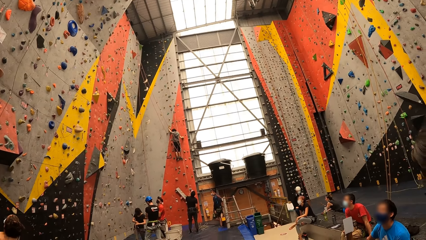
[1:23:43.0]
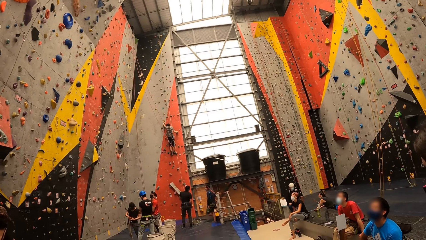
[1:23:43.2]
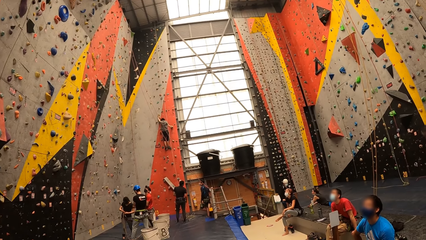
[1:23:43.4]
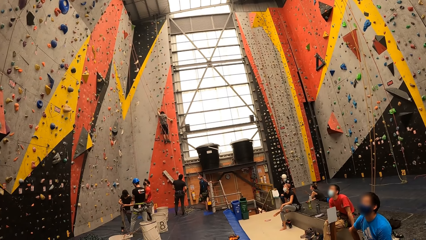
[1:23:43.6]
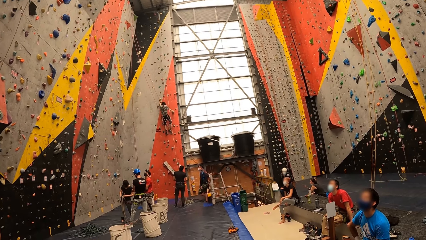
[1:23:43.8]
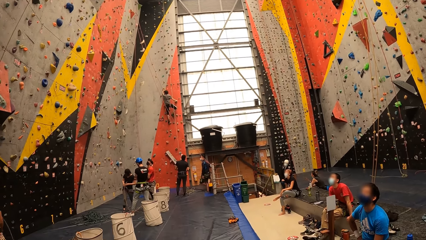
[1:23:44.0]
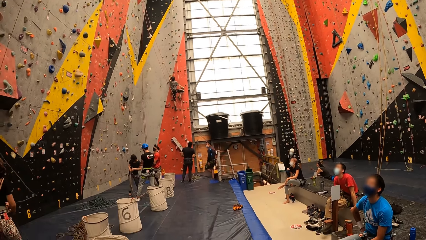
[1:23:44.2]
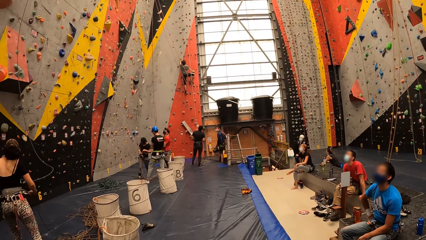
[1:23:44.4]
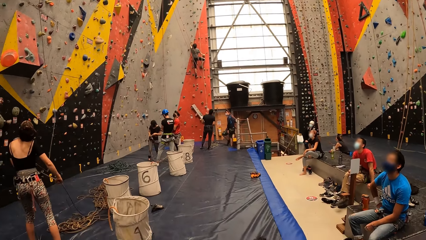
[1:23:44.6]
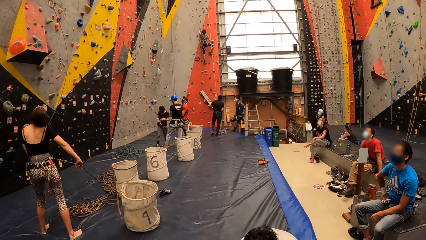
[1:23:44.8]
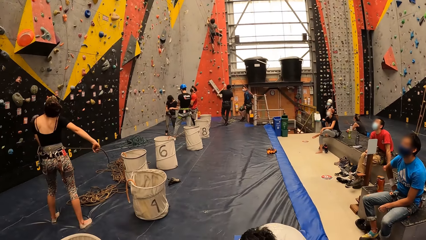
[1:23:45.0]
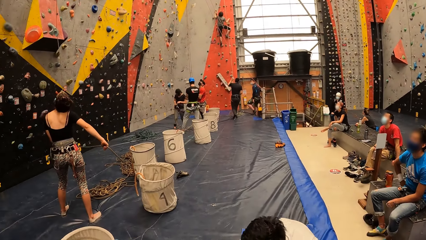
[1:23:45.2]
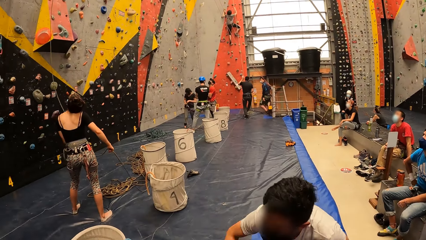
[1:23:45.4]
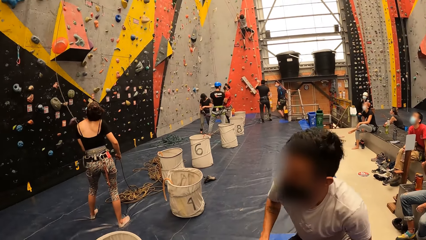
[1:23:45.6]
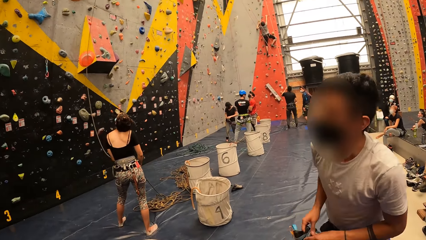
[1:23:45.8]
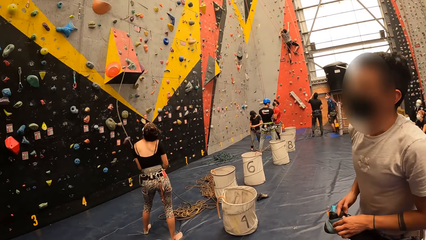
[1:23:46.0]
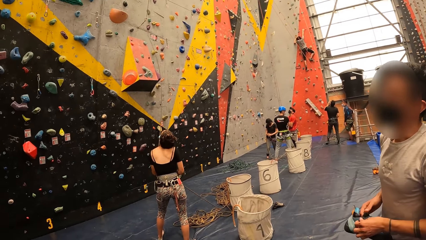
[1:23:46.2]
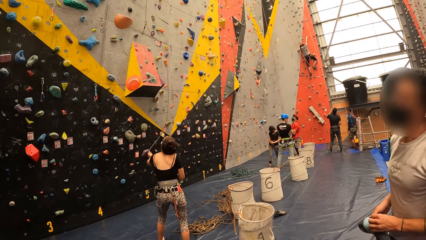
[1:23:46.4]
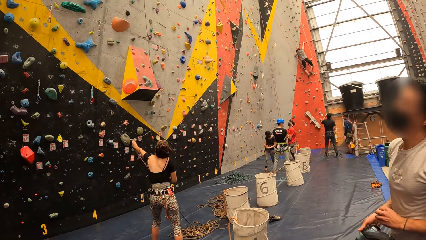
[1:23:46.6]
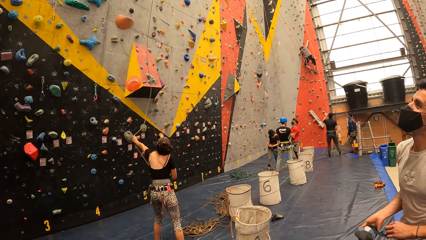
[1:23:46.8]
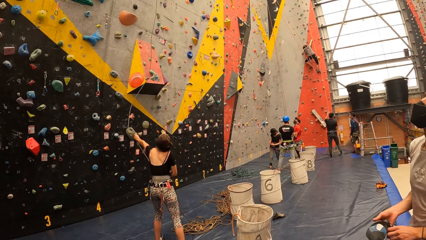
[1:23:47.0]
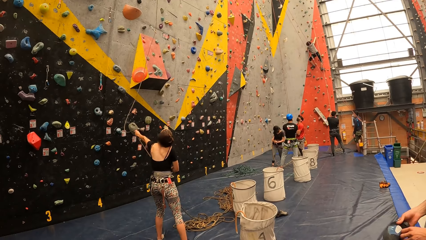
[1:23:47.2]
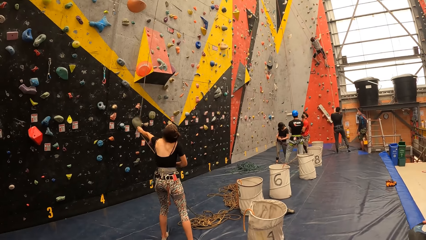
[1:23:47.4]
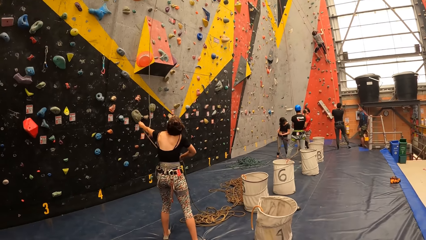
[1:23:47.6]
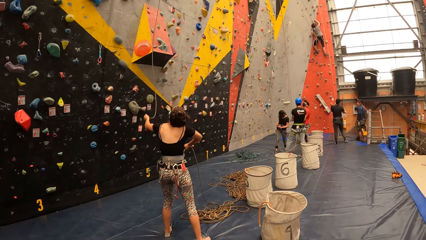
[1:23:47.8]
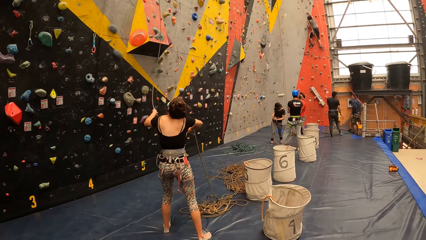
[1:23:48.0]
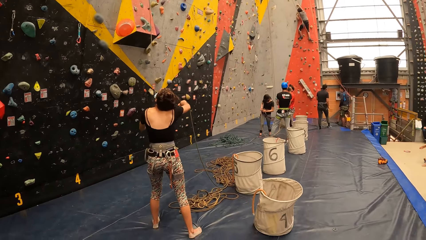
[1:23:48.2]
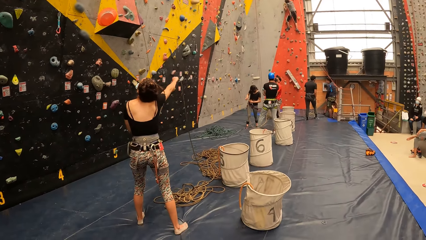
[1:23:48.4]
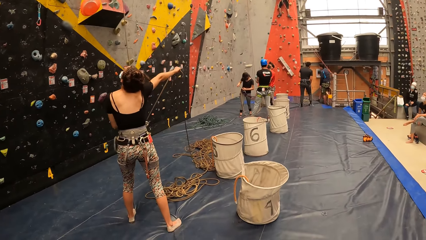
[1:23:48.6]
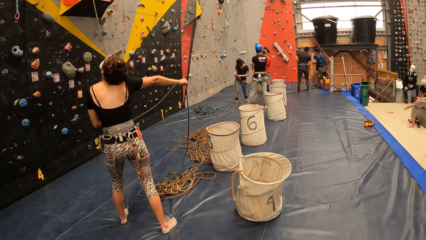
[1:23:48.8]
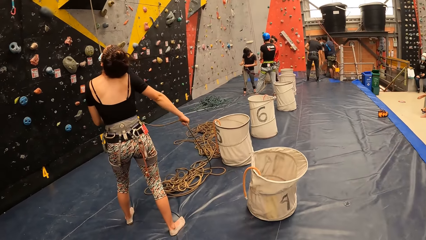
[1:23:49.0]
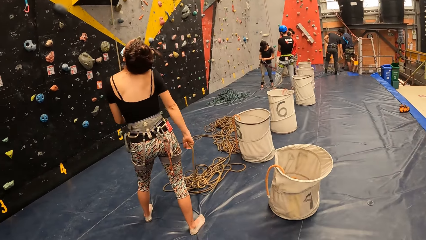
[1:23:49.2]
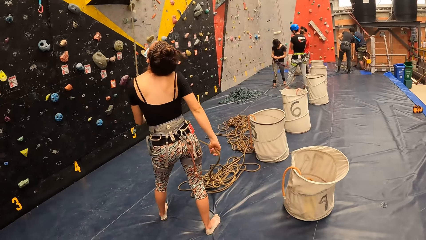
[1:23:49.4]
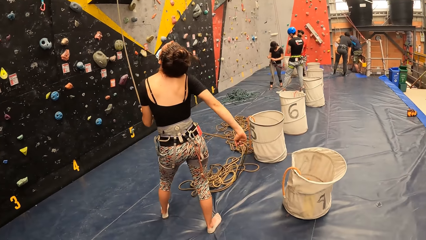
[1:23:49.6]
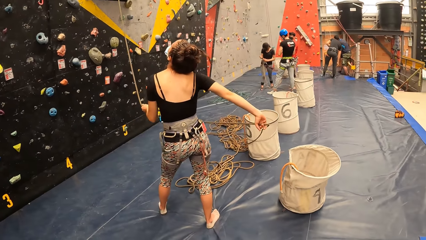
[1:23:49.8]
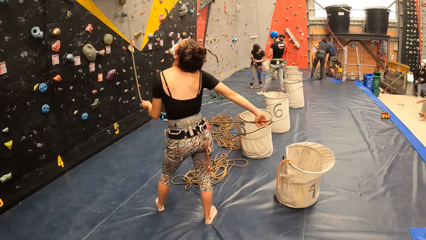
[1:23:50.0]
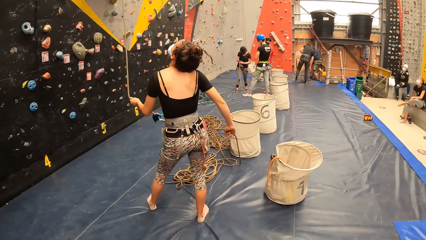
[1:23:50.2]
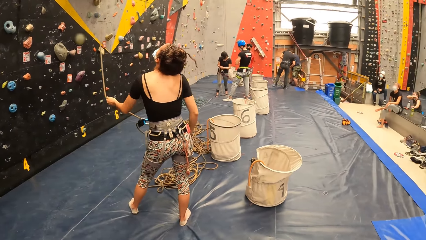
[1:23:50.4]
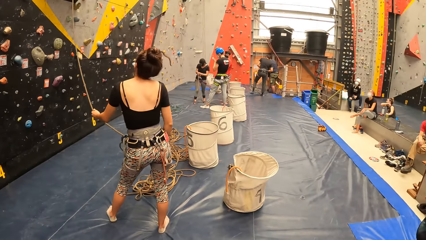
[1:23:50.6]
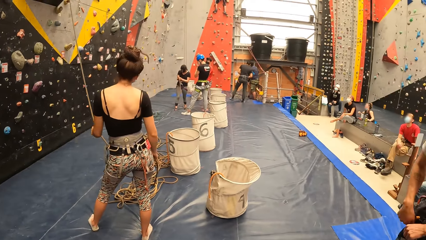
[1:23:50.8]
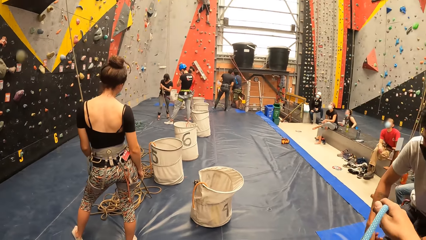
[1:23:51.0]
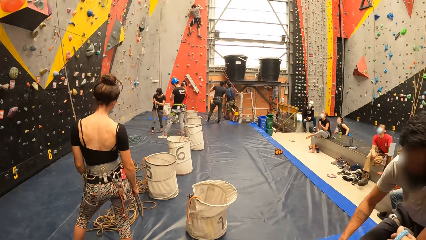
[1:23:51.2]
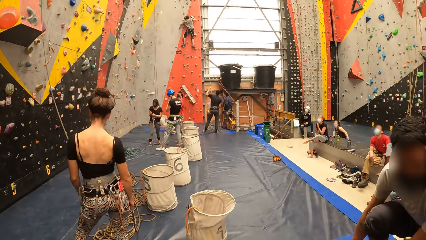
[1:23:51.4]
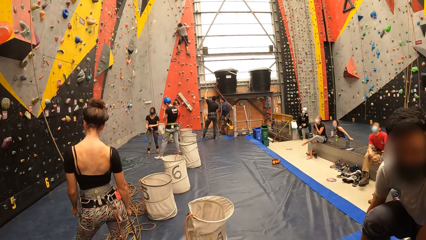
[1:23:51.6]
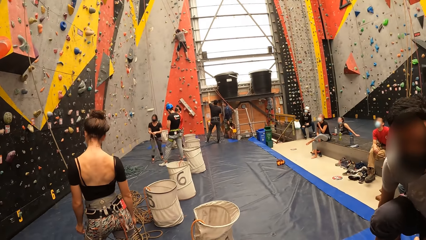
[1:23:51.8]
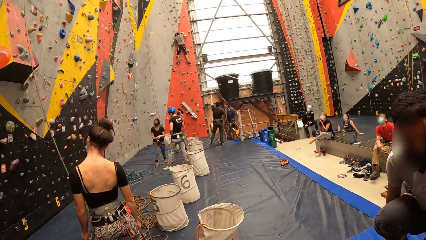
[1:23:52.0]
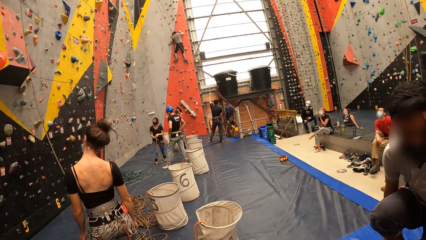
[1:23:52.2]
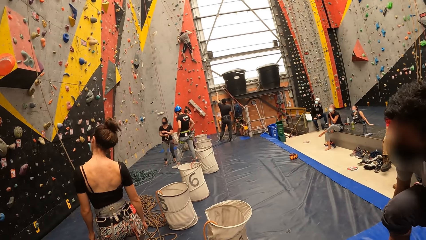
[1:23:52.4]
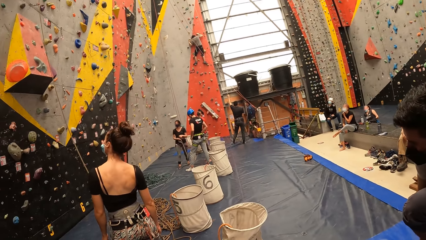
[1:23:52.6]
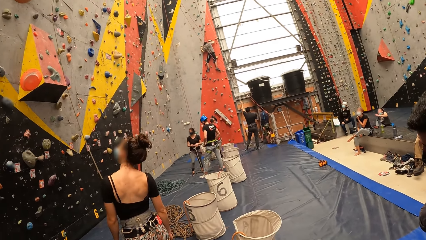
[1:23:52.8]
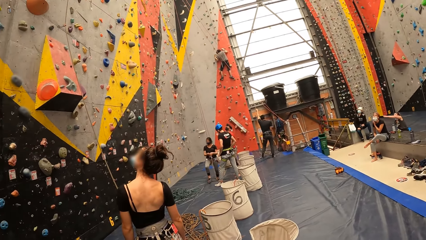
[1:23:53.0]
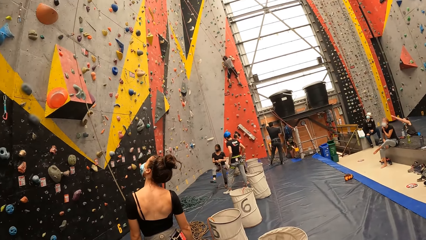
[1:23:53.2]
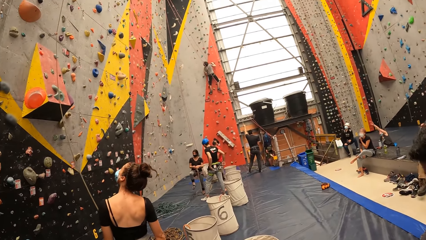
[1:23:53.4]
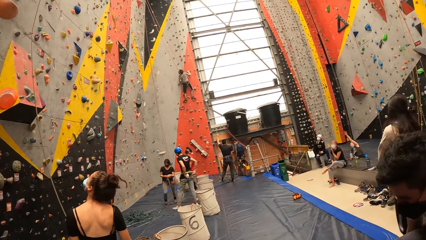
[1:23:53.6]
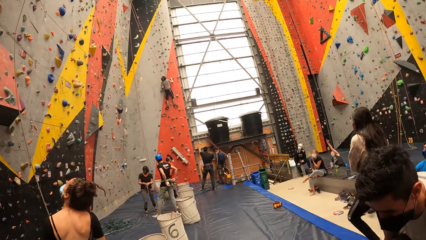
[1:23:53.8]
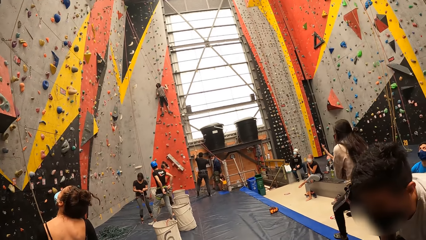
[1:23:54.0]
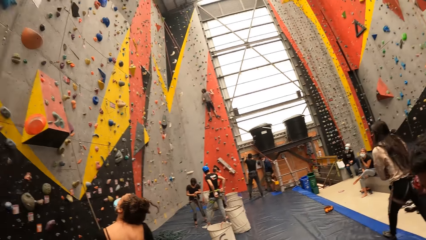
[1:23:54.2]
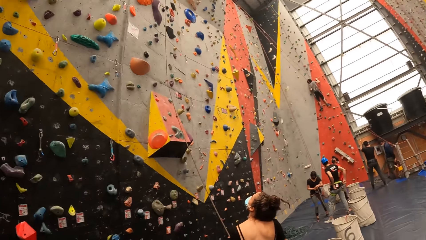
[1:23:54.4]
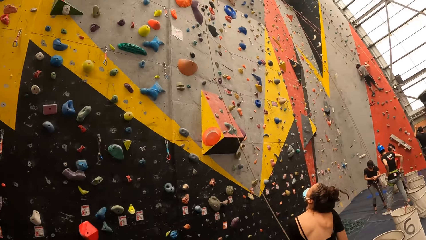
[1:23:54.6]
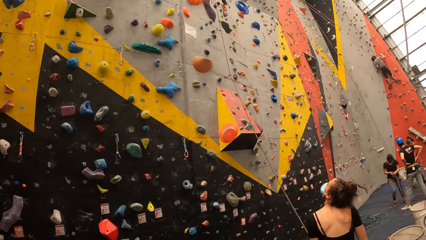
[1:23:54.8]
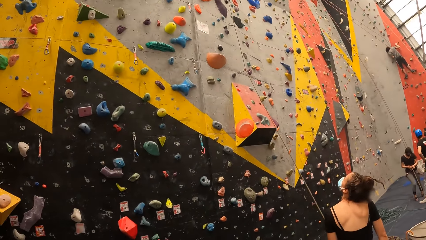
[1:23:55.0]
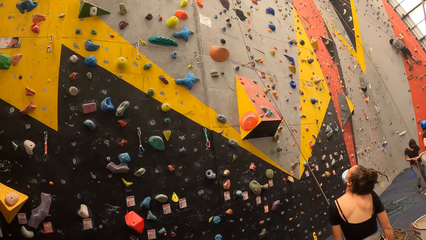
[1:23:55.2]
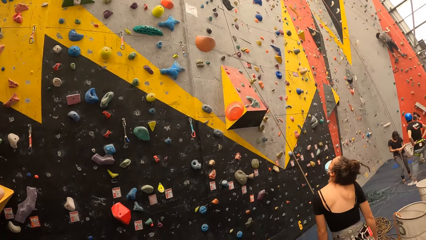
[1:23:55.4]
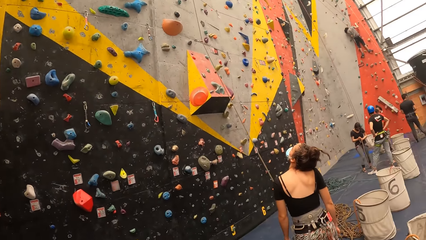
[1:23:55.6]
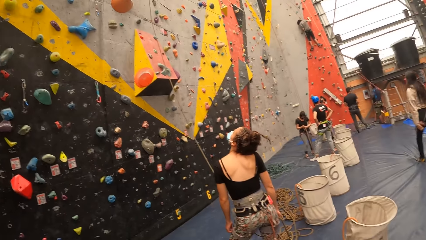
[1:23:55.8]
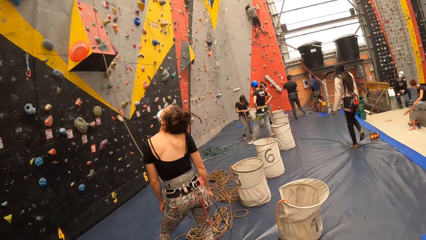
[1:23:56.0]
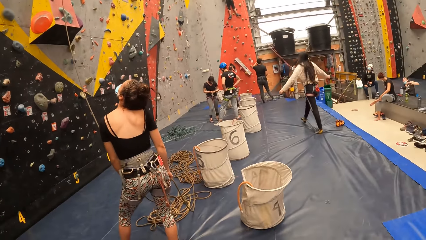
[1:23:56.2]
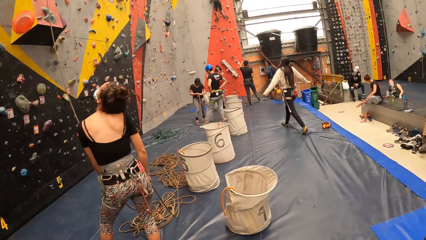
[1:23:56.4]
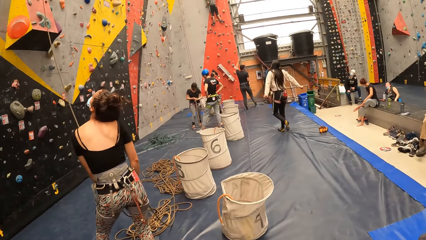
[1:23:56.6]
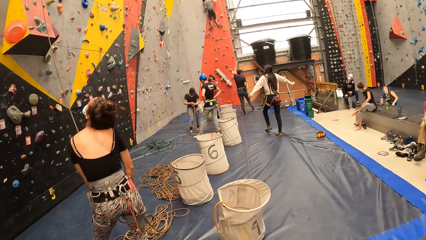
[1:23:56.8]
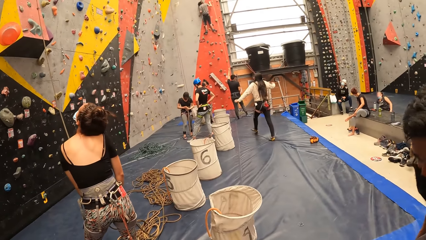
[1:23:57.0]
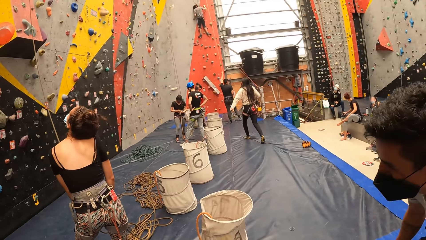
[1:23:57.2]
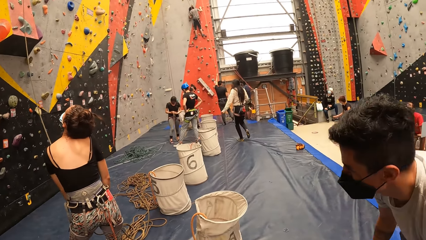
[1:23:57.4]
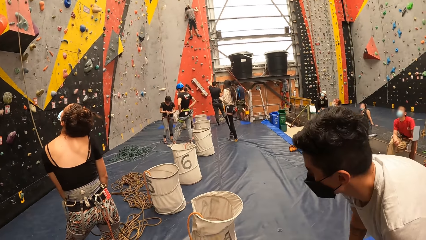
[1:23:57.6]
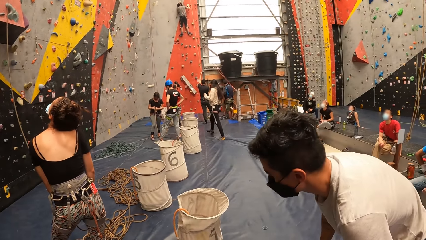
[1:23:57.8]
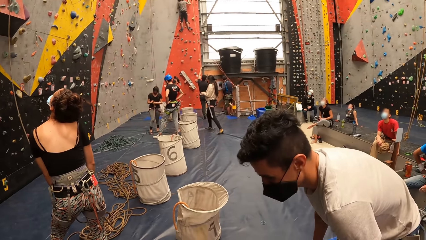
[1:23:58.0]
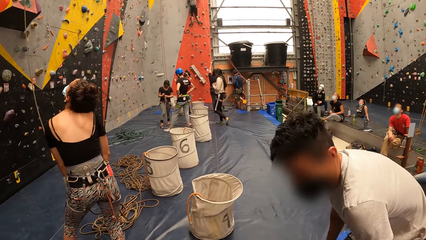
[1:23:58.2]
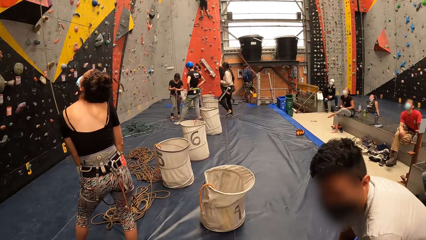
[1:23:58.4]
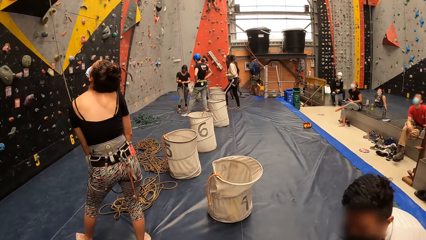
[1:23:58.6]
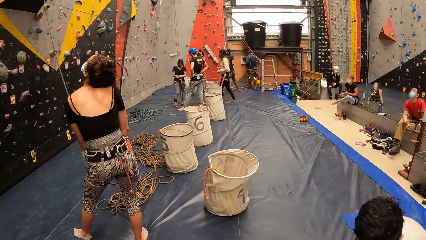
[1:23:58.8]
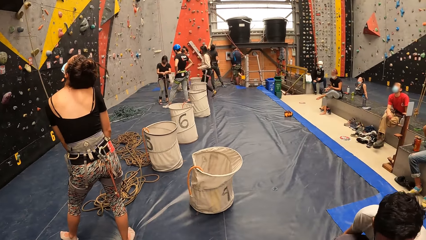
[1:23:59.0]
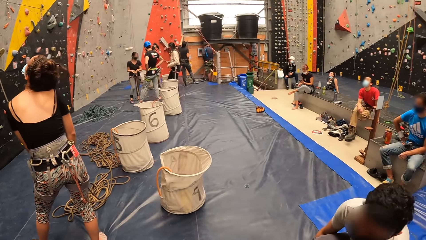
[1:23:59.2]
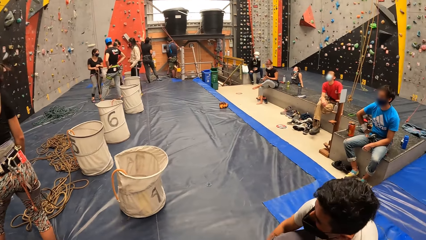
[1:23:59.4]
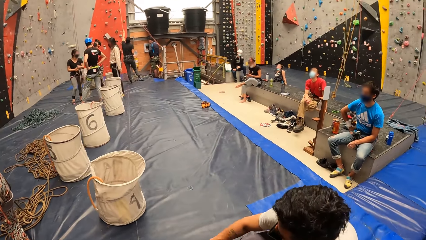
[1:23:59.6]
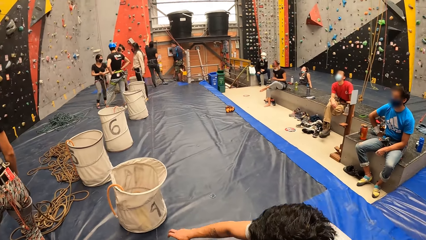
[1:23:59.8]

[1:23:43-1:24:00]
A person holds the rope. The camera wearer looks at a woman. The woman pulls the rope. The woman looks up.
